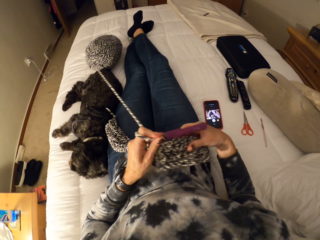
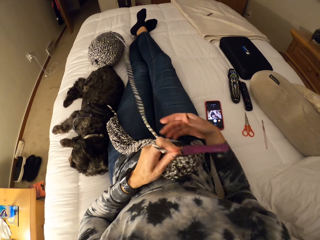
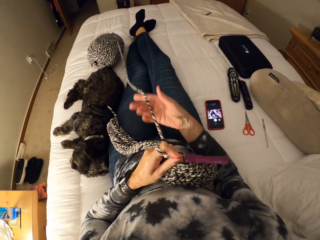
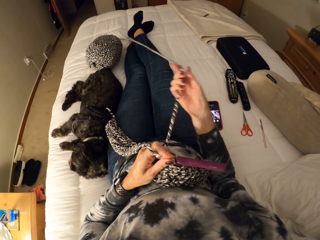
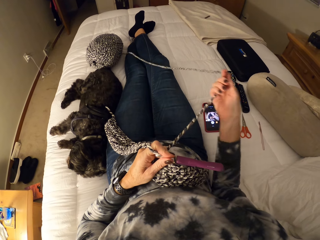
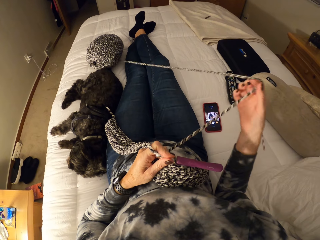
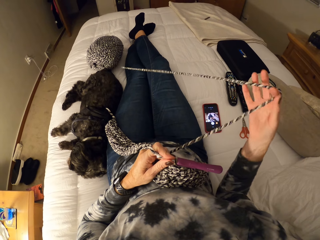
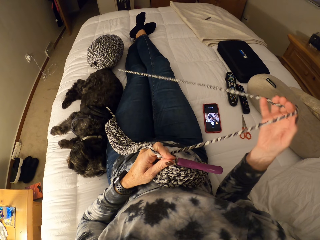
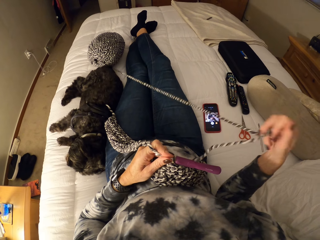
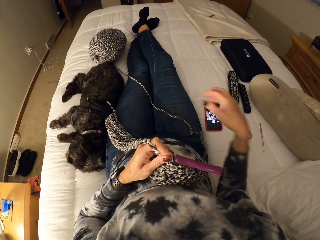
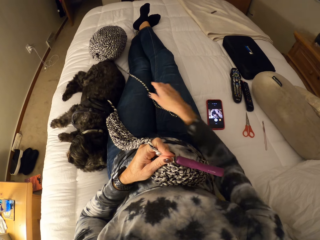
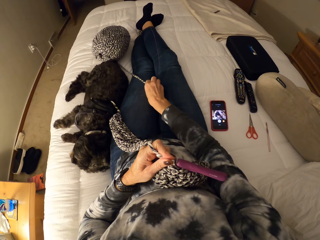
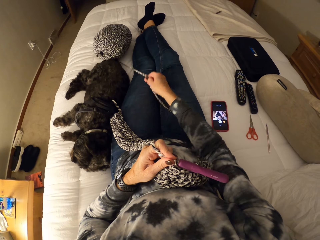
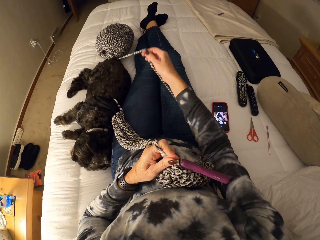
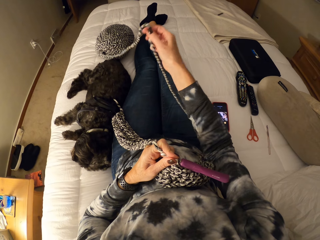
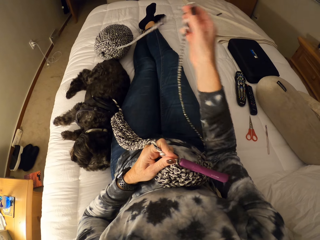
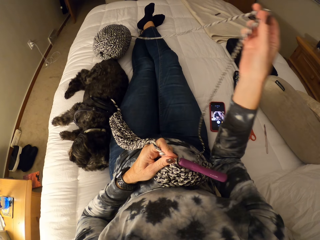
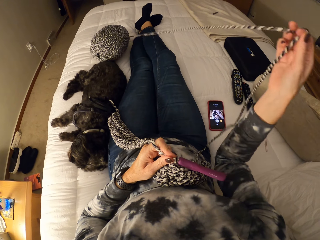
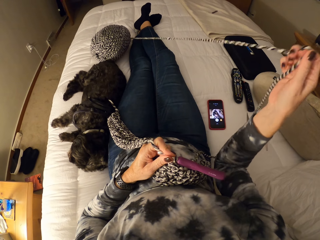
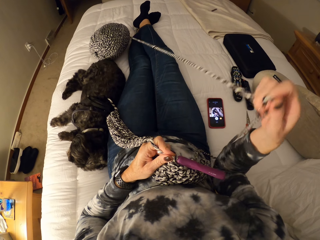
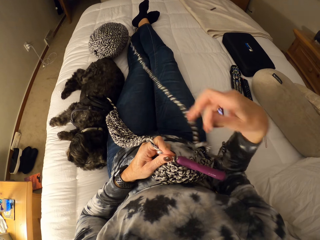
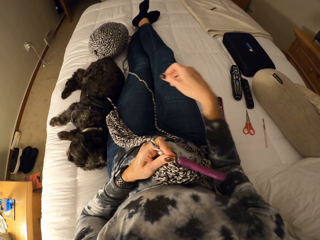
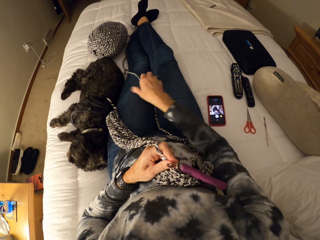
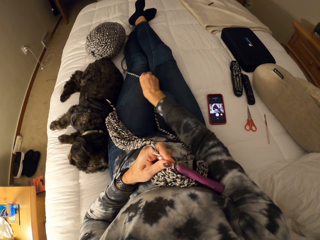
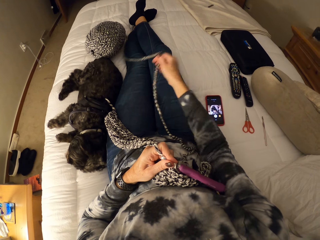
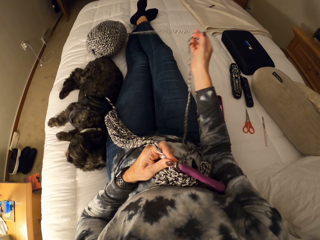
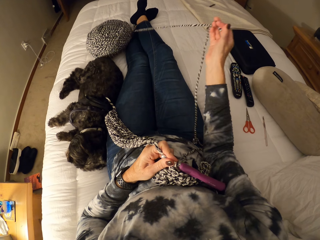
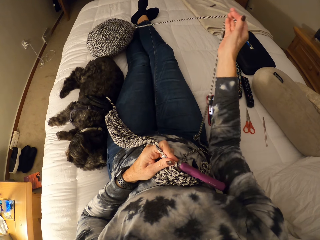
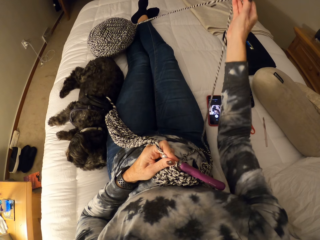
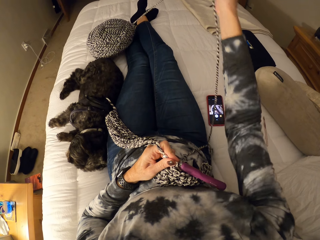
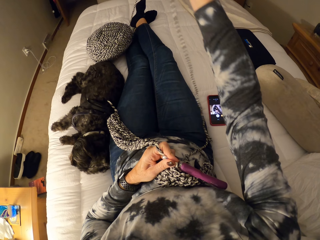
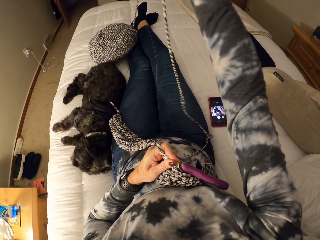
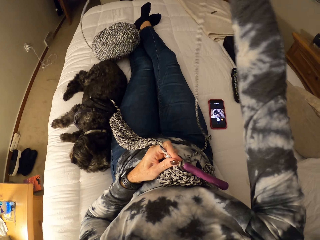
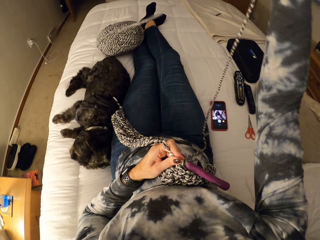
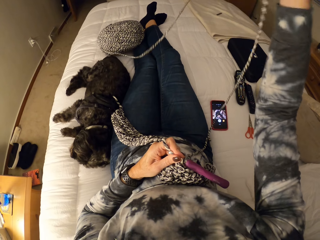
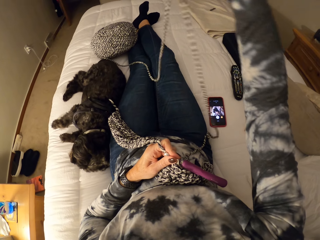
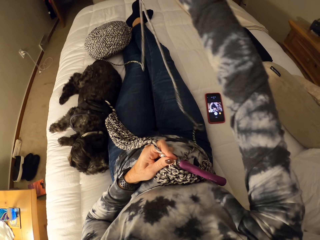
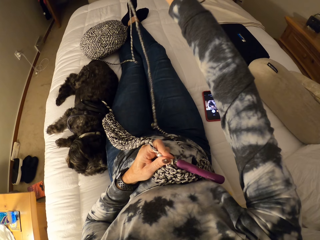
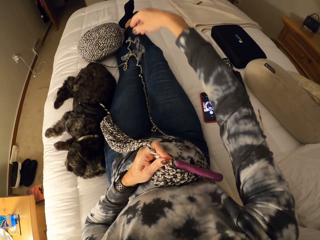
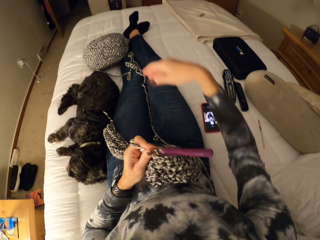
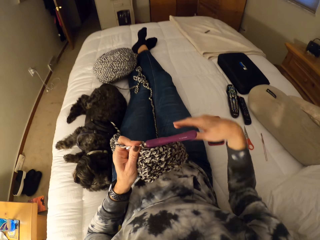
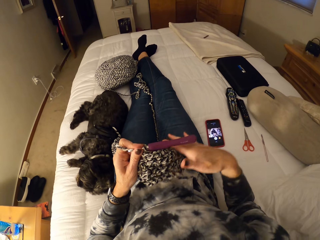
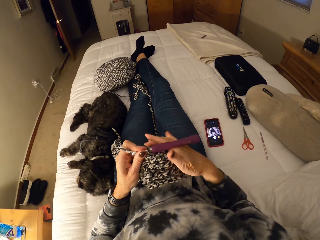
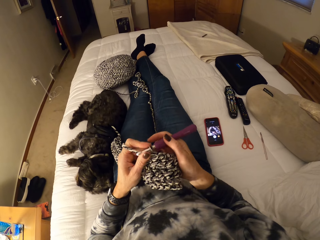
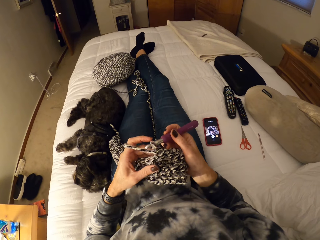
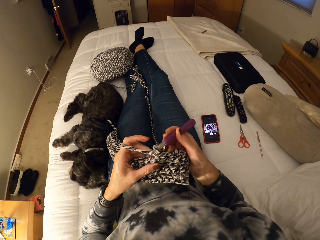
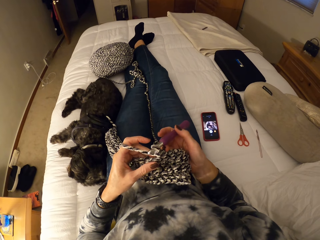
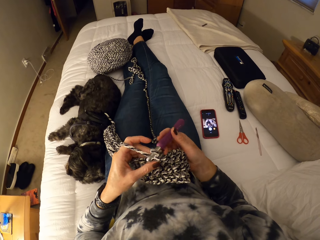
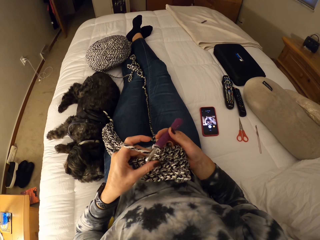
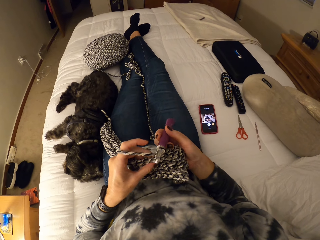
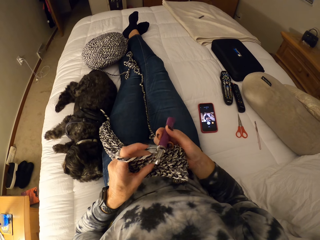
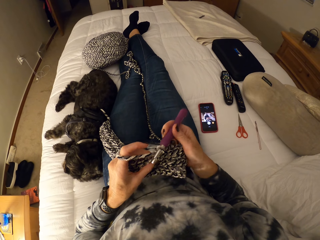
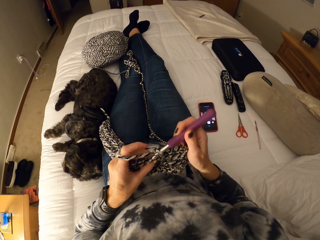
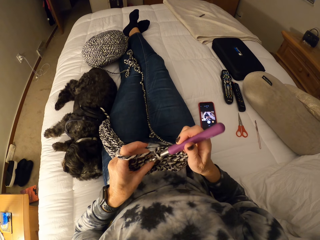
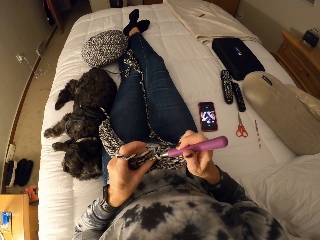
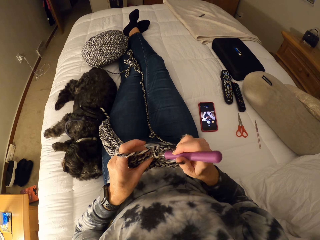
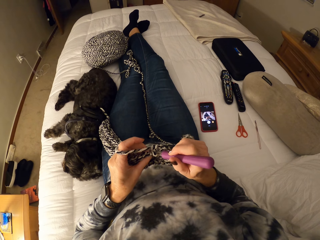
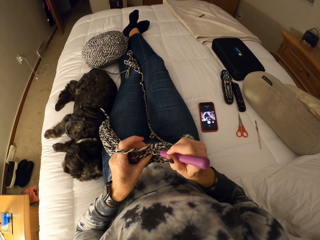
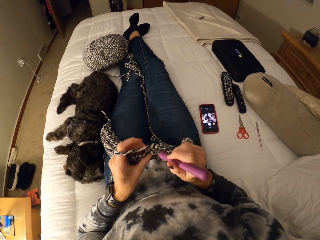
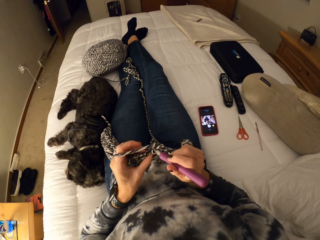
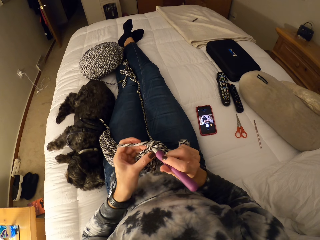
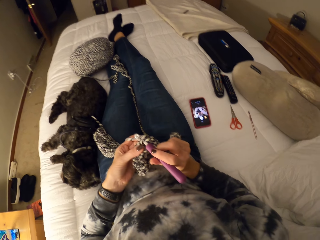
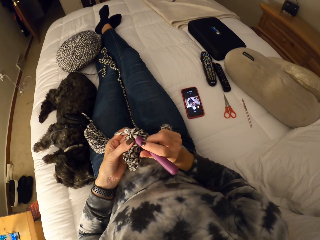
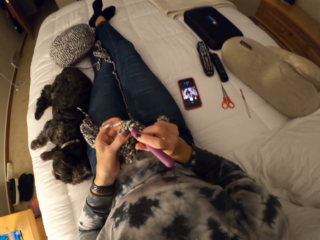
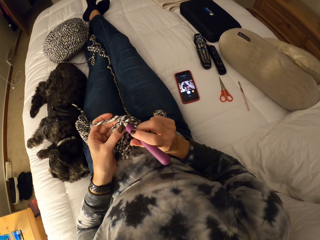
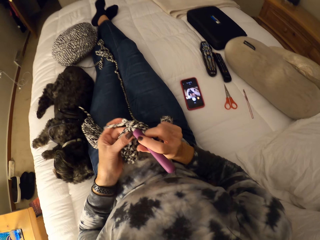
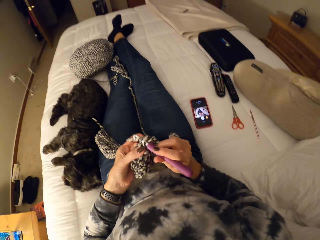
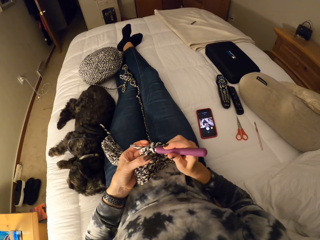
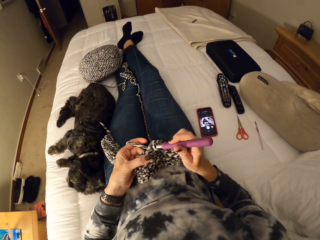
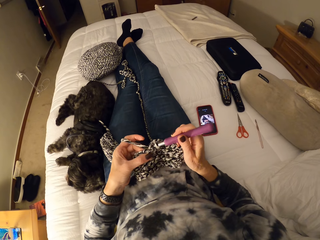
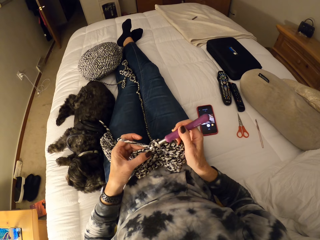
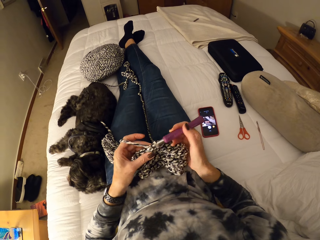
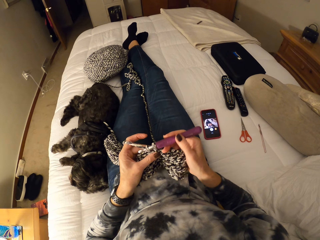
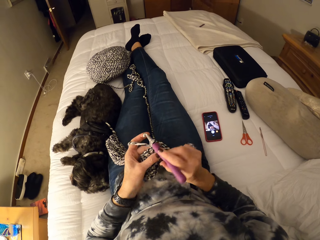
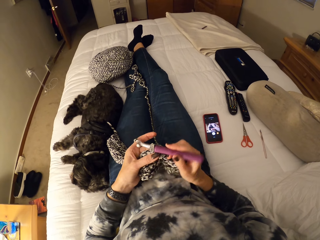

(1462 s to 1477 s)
The camera wearer holds the crochet hook with her left hand. She shifts the hook from the right to the left hand. She touches the crochet briefly with her right hand. She pulls the crochet thread using the right hand. She unwinds the yarn with her right hand. She picks the hook back in the right hand. She continues crocheting the yarn.

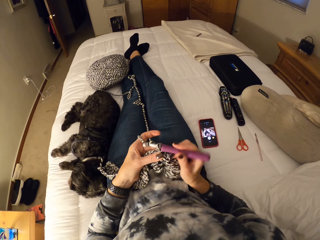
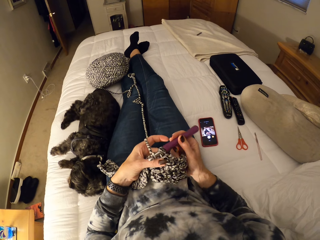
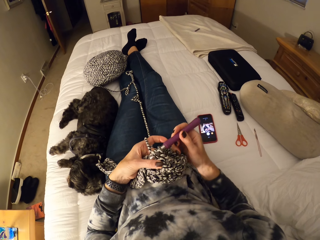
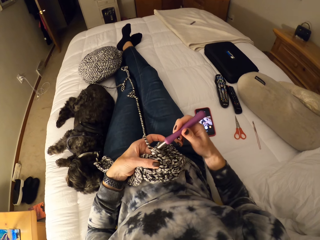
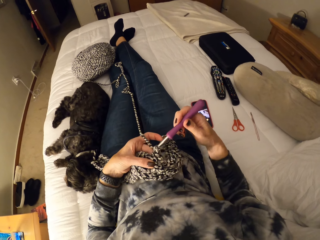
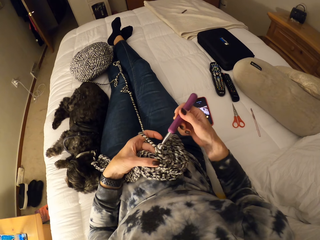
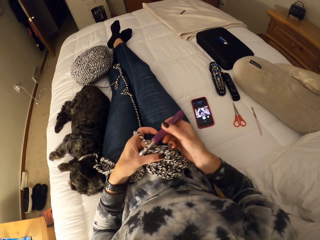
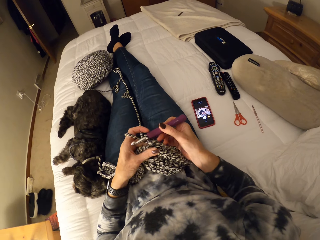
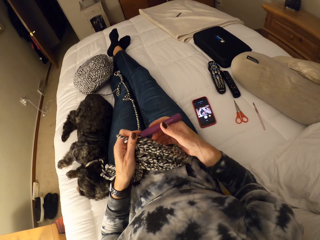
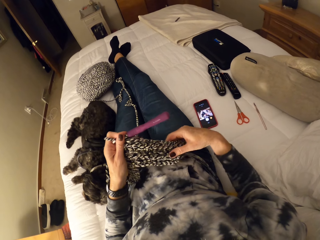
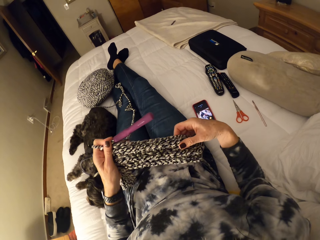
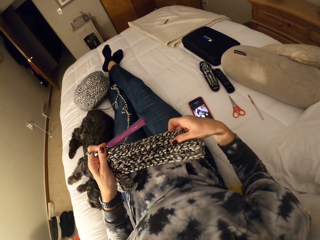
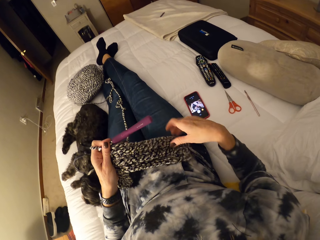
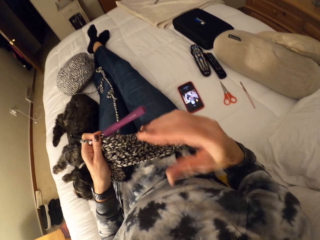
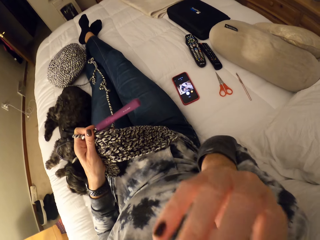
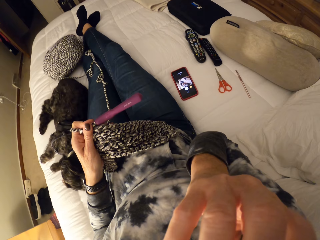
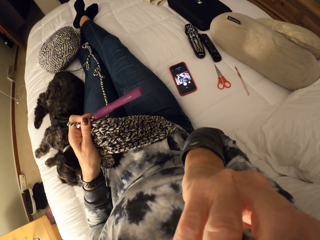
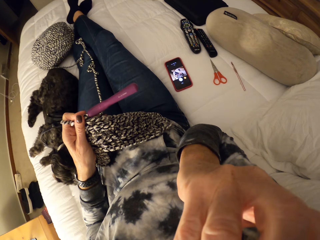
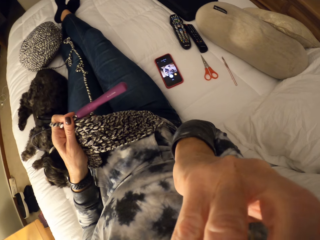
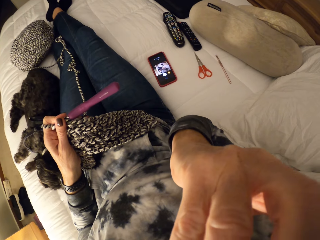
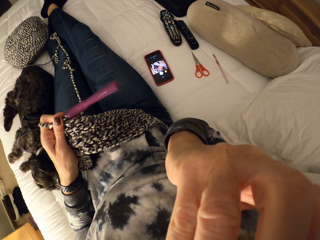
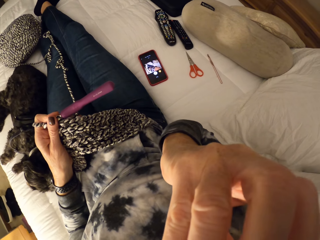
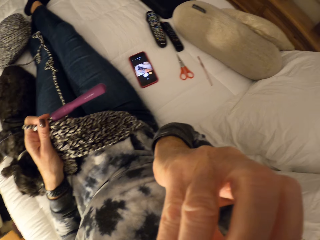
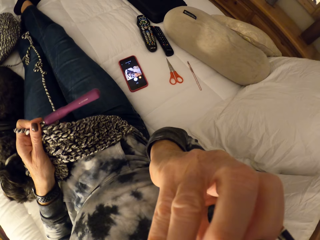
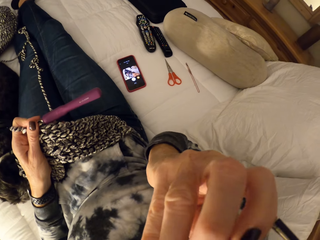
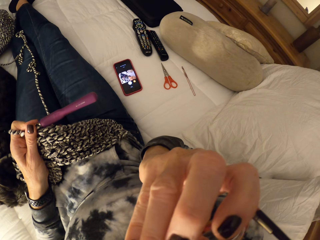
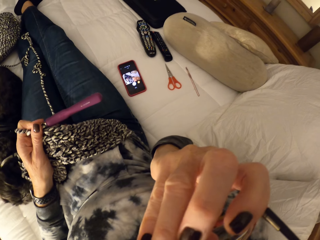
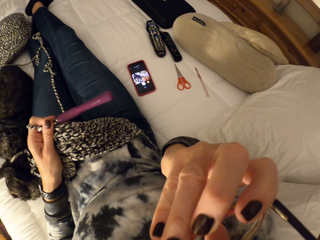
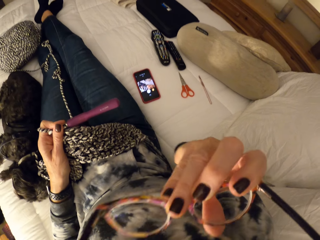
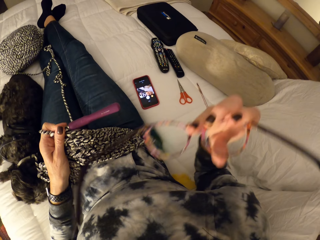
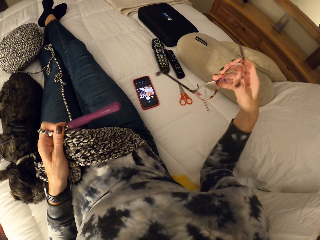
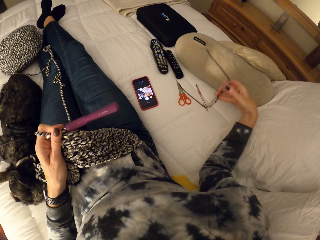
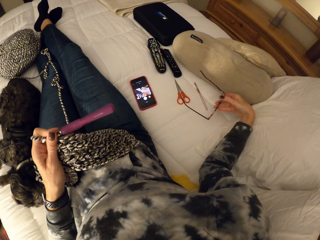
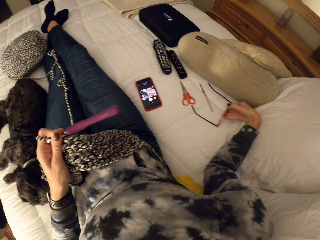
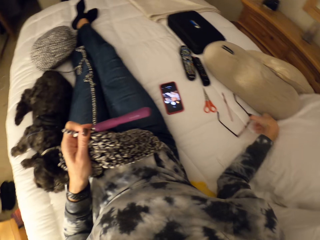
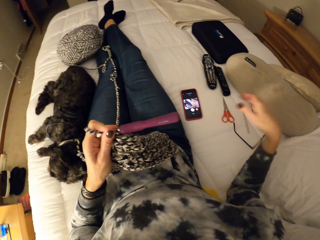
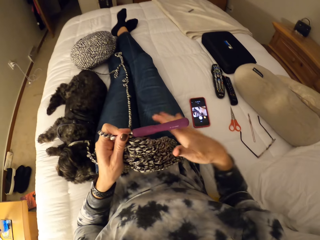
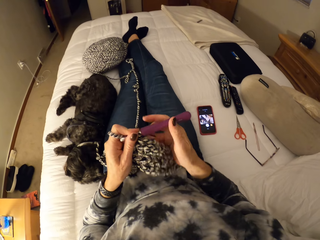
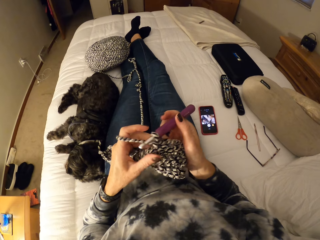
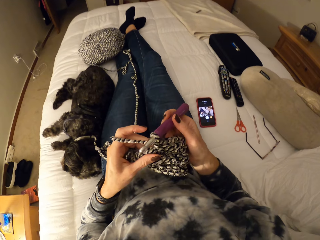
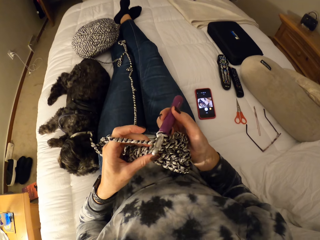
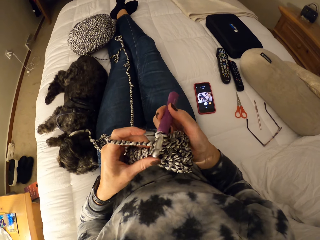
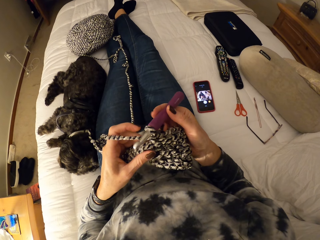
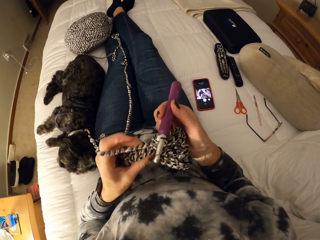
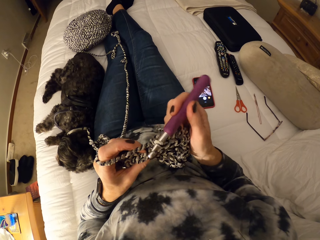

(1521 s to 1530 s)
The camera wearer holds the crochet hook with her left hand. She shifts the hook from the right to the left hand. She stretches the crochet or cloth with her right hand. She lifts the right hand up to the head. She takes off her pair of glasses from her eyes with her right hand. She drops the pair of glasses on the bed. She picks the hook back in the right hand. She knits the cloth.
